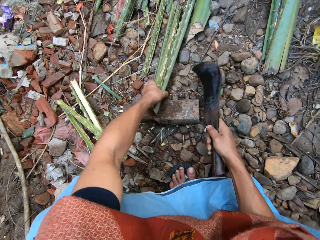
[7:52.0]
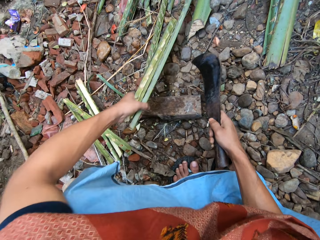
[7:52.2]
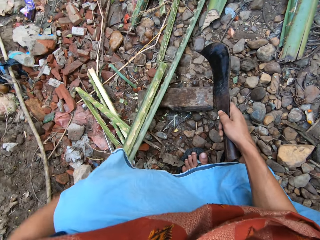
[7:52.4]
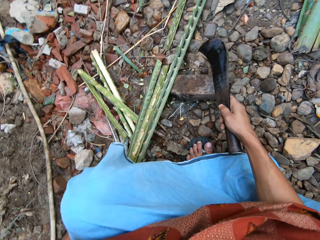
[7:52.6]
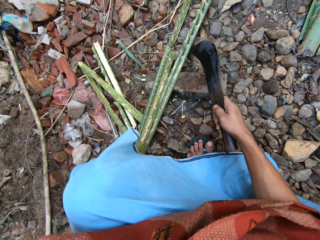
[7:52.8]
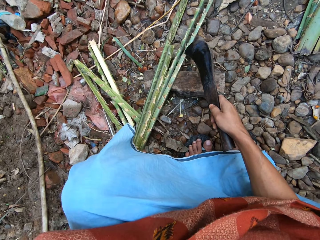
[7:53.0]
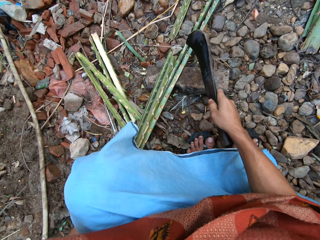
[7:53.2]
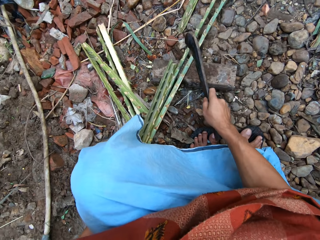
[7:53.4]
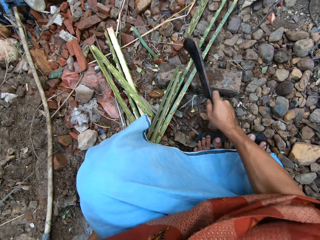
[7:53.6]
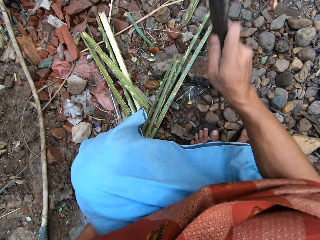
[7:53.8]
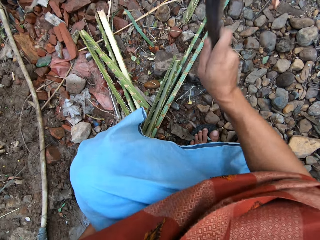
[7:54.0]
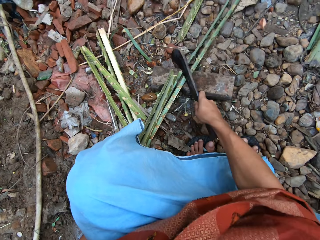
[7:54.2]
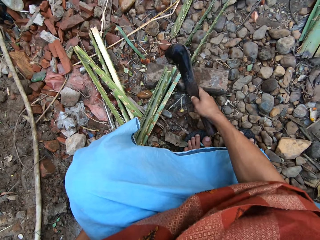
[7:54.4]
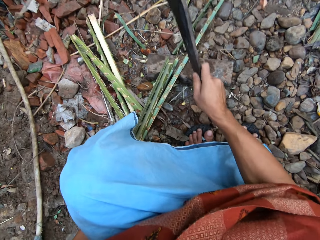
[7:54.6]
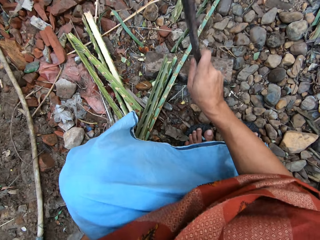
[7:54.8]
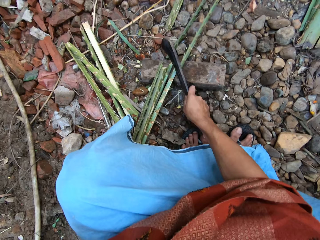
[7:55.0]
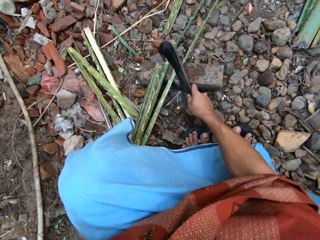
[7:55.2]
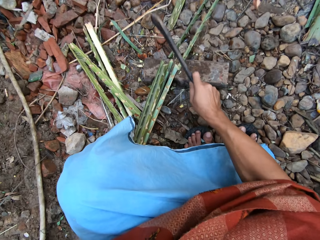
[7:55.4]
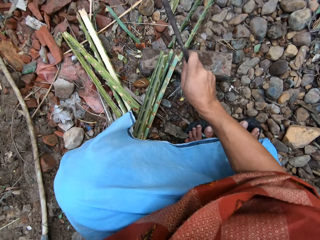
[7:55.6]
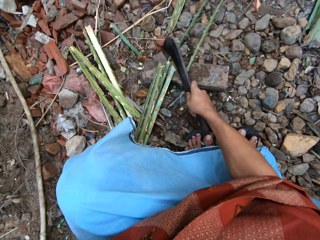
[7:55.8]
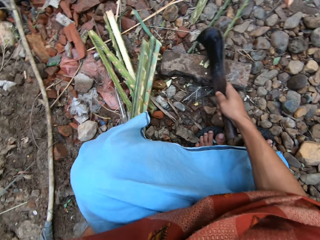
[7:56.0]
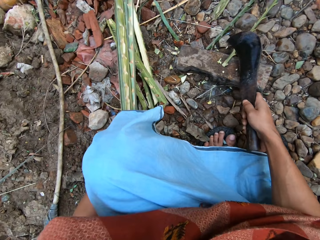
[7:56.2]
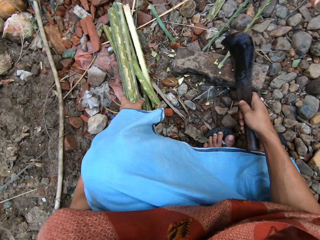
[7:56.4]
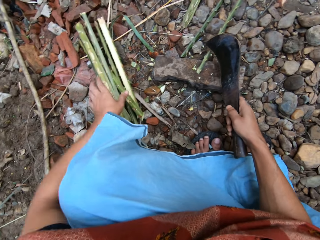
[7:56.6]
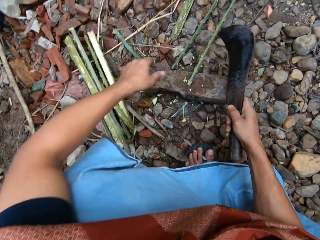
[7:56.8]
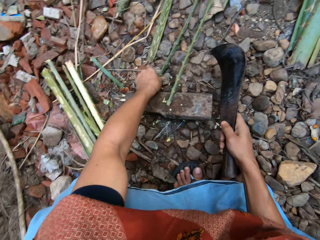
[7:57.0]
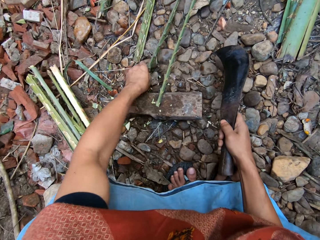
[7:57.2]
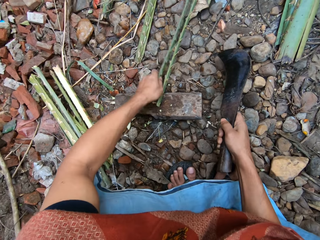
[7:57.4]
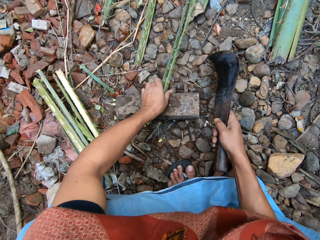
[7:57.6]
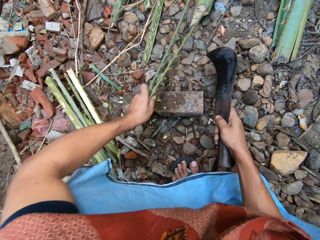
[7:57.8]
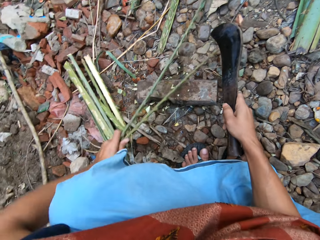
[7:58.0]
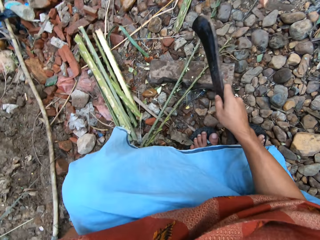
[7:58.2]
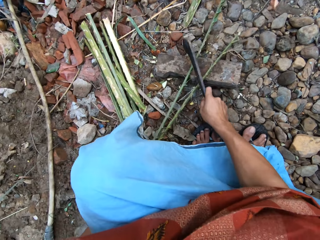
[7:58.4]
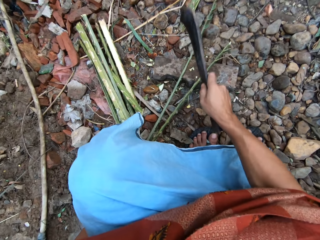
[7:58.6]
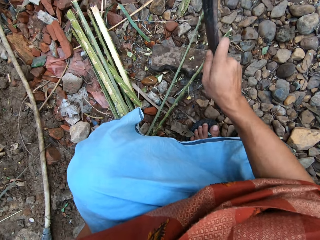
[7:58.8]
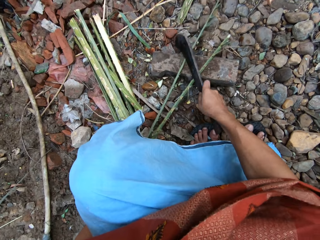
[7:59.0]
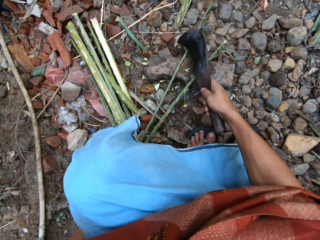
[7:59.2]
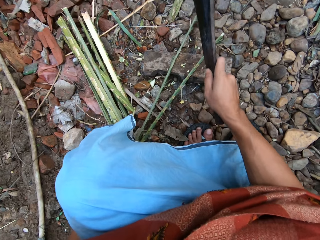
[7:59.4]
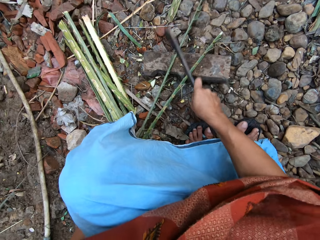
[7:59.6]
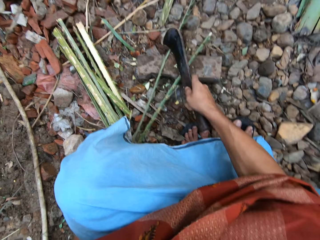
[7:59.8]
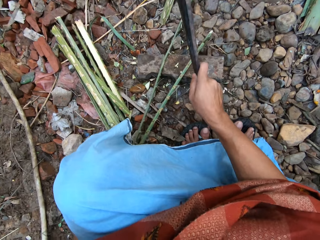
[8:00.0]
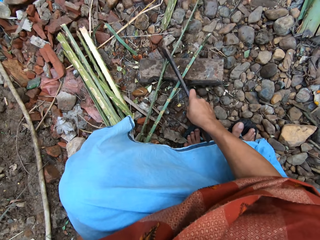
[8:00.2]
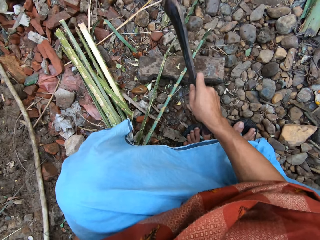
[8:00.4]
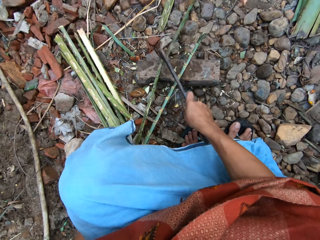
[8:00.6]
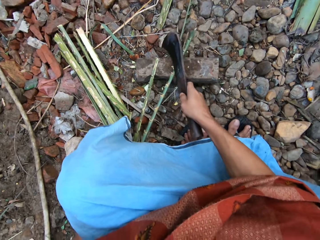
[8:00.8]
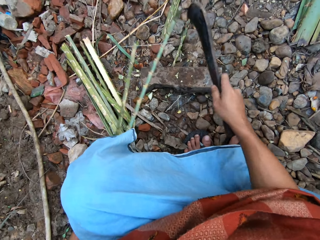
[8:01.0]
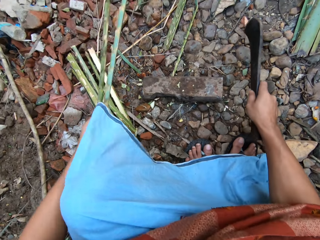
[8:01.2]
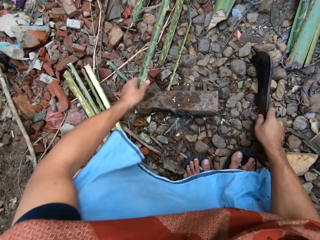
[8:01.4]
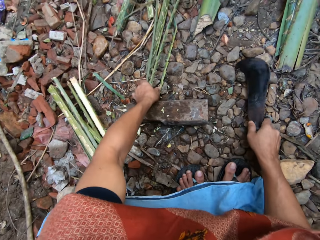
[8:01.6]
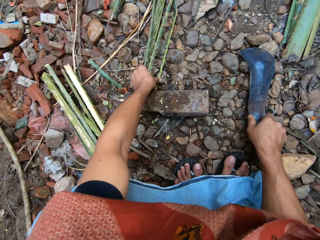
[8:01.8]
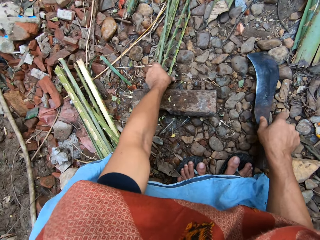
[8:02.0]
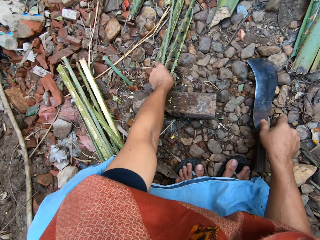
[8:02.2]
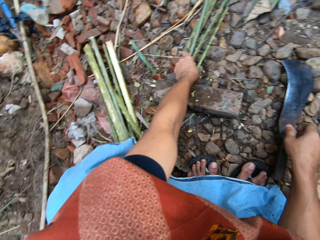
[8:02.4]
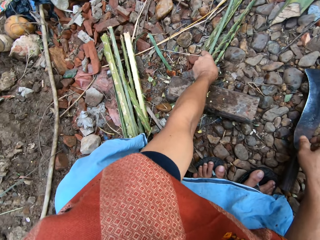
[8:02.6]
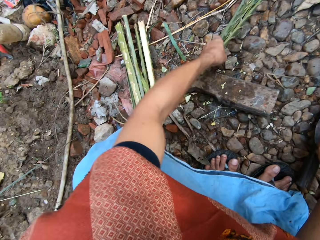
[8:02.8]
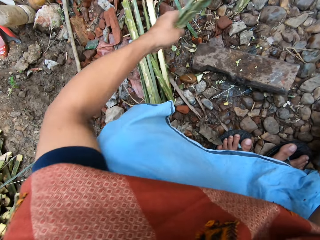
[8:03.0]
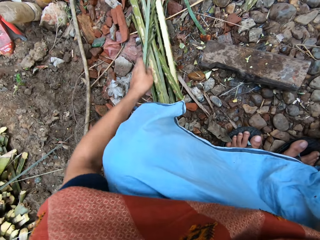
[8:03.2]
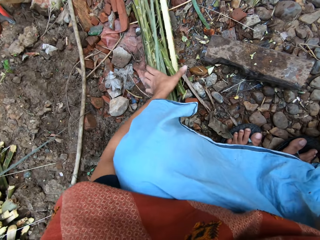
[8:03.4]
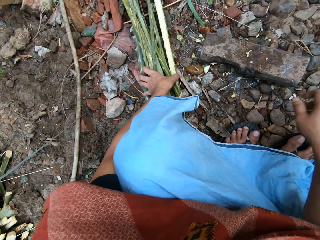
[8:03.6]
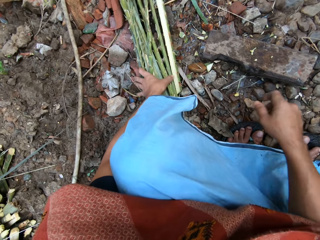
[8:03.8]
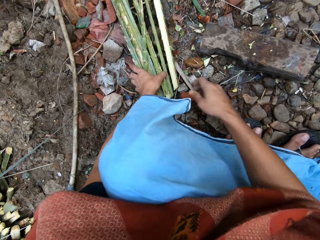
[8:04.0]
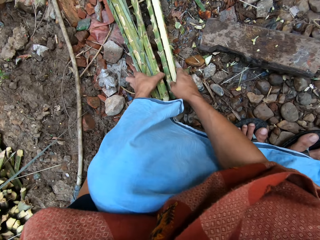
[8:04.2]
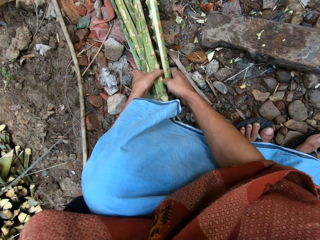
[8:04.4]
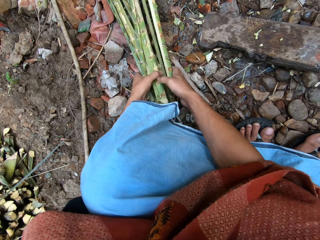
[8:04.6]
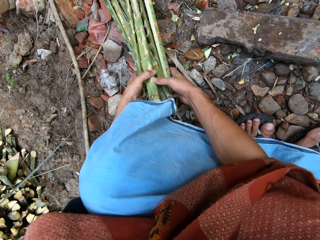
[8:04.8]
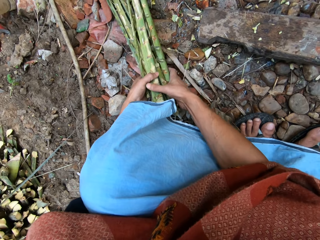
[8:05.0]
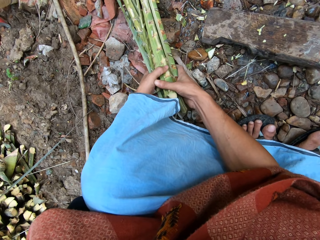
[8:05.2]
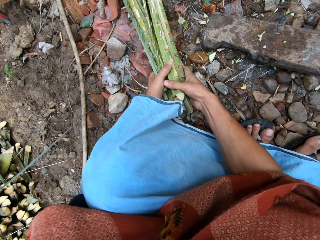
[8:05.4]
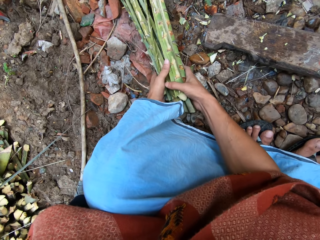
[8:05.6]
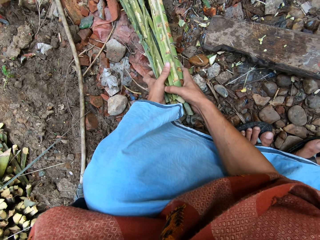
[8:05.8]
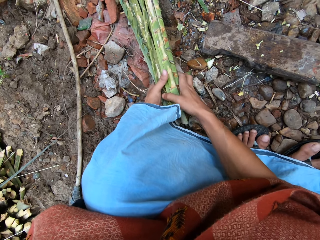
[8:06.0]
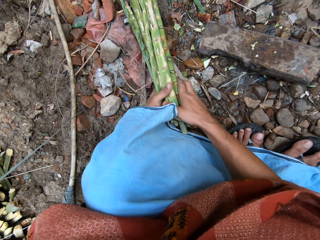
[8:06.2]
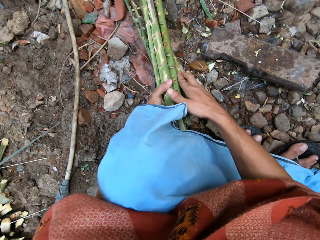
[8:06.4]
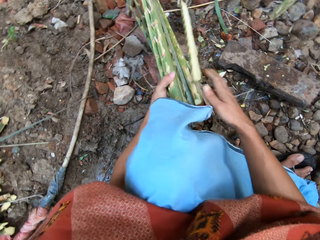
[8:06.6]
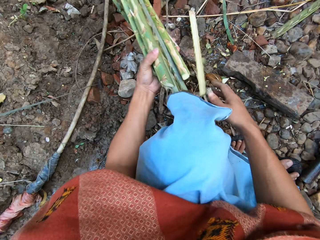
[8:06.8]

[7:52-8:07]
The camera wearer adjusts the pair of long bamboo with his left hand. He cuts the pair of long bamboo on the cutting block with the pruning knife or machete in his right hand. He puts the cut bamboo on the split bamboo on the floor with both hands. He adjusts the pair of long bamboo with his left hand. He cuts the pair of long bamboo on the cutting block with the pruning knife in his right hand. He gathers the short bamboo with both hands. He puts the machete on the ground.

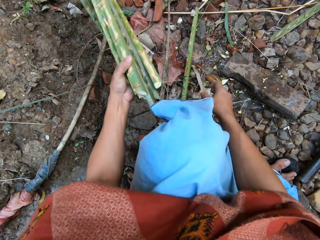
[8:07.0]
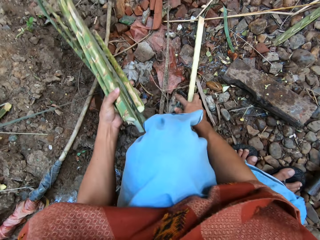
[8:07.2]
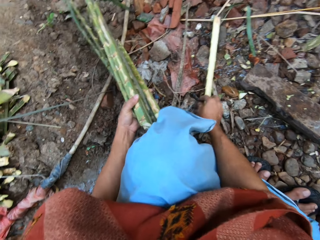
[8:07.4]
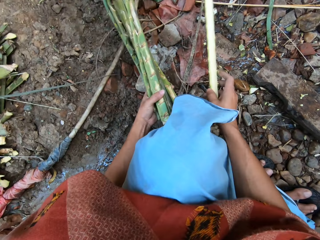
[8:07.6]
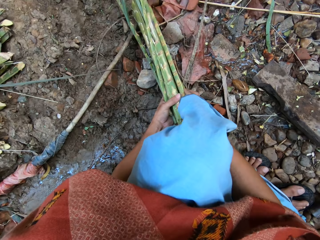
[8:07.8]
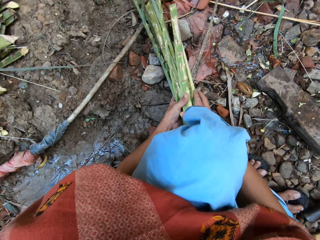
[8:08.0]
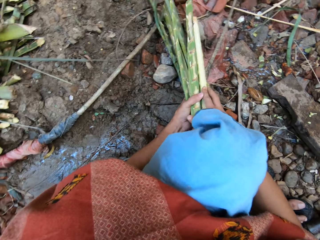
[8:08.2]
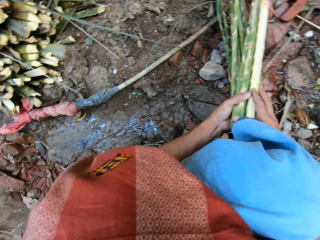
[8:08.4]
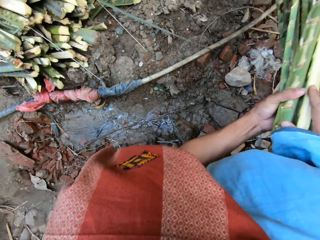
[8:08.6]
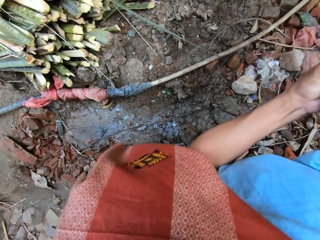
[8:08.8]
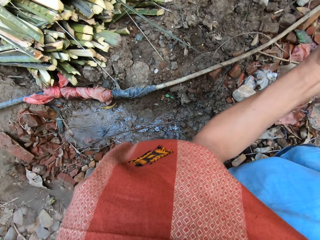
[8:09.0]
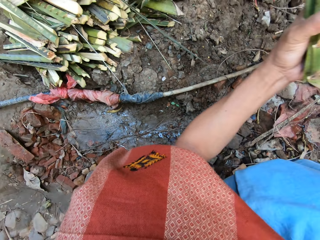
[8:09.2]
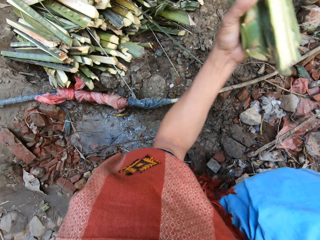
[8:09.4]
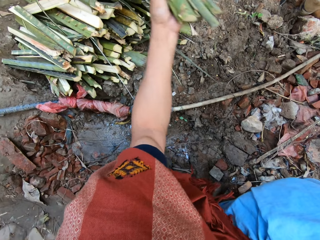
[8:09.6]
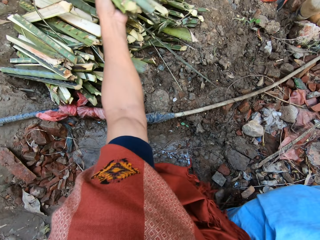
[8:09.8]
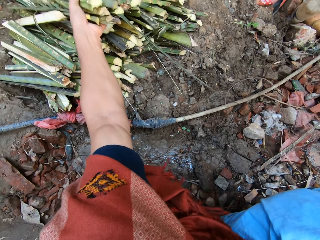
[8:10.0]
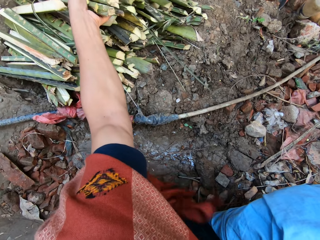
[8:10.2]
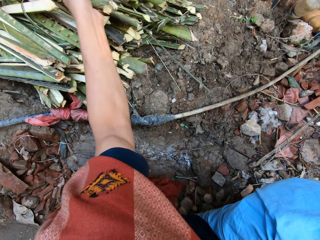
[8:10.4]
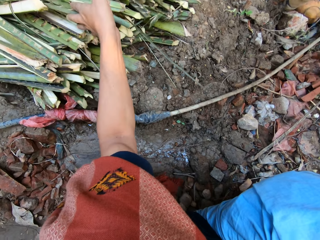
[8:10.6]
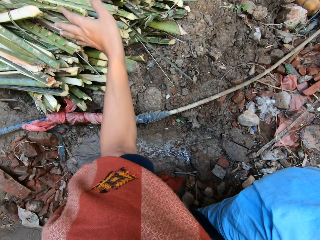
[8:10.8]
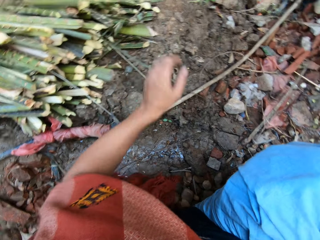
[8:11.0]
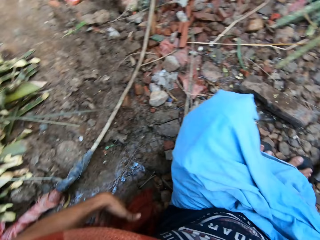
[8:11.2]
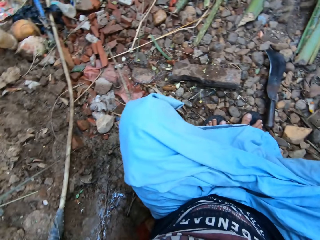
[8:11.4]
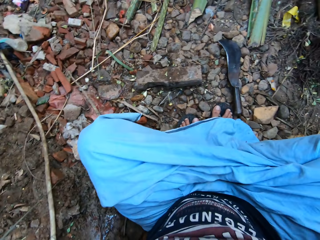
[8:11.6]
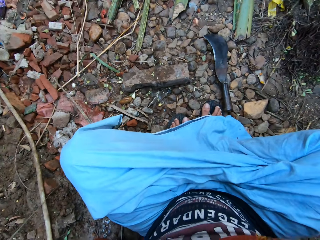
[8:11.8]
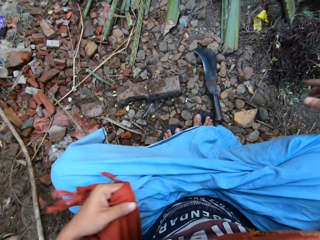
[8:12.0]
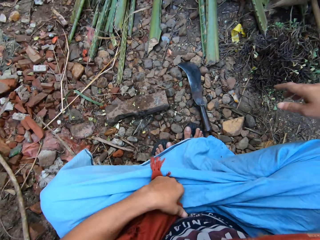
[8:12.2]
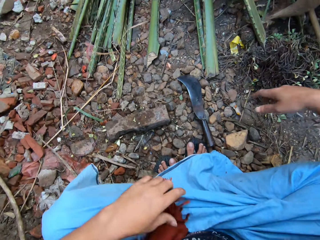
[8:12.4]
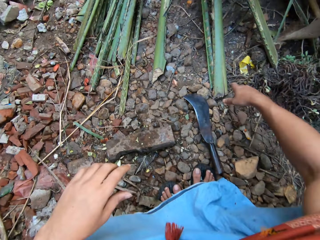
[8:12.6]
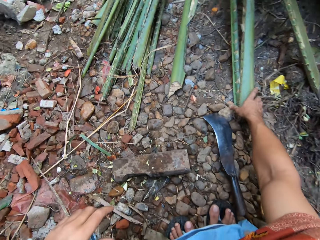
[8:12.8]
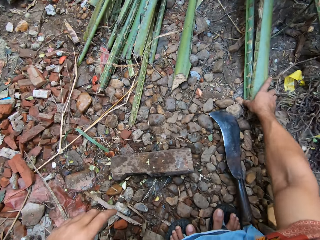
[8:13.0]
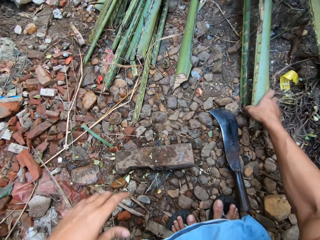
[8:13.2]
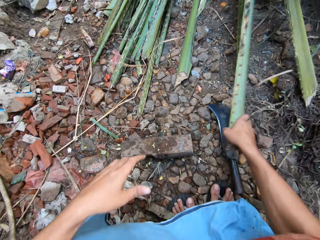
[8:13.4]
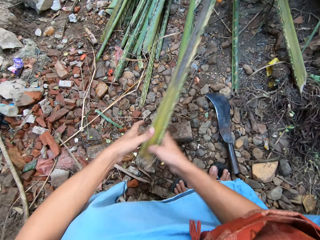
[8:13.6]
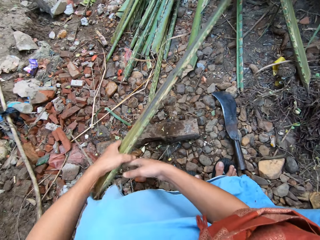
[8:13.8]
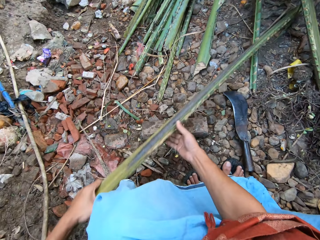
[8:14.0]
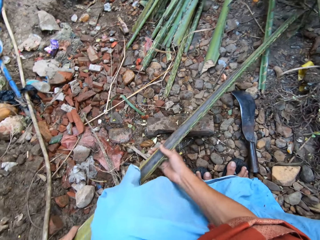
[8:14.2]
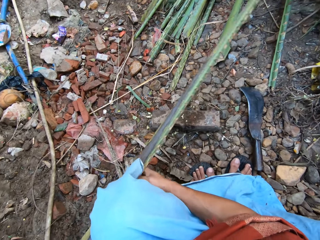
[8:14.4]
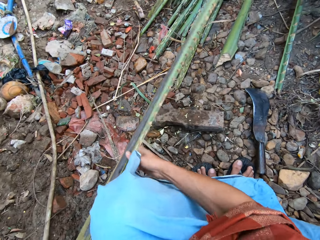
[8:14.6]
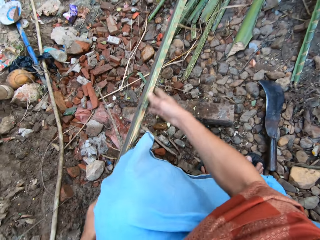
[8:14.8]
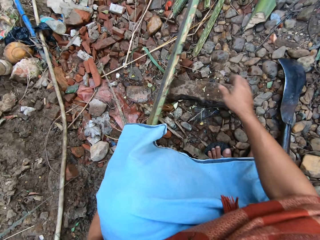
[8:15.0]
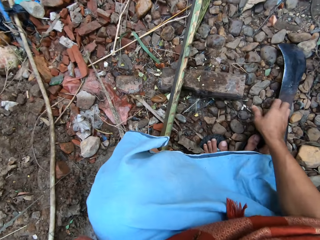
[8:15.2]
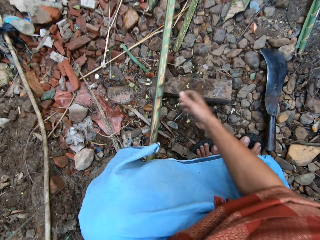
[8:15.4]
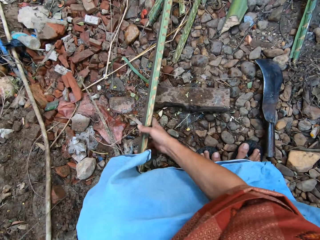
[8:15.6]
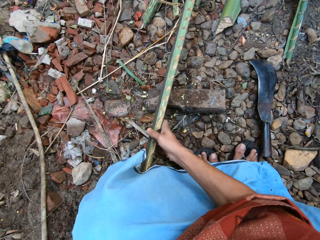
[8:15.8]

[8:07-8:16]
The camera wearer drops the short bamboo on the pile of bamboo with his left hand. He adjusts his cloth with his left hand. He picks another long bamboo from the bunch of bamboo with his right hand.
